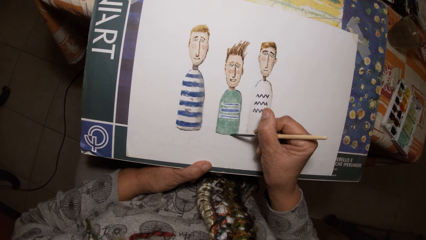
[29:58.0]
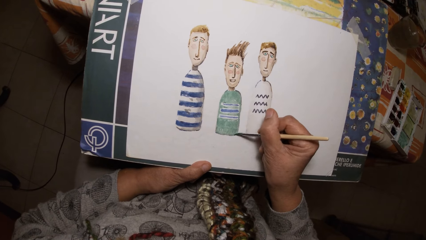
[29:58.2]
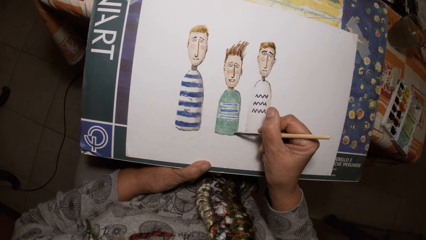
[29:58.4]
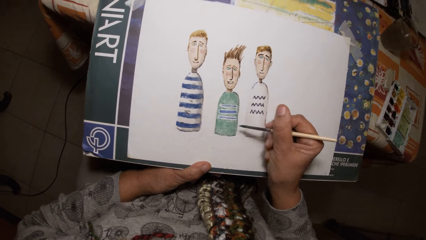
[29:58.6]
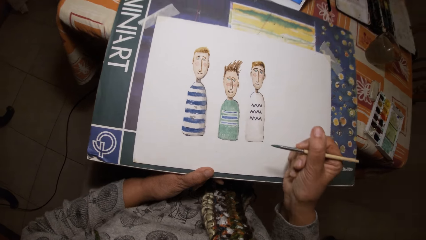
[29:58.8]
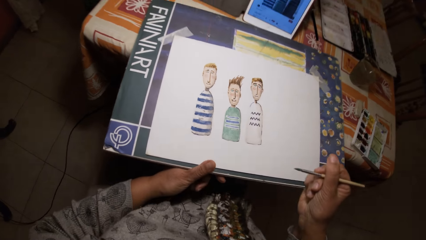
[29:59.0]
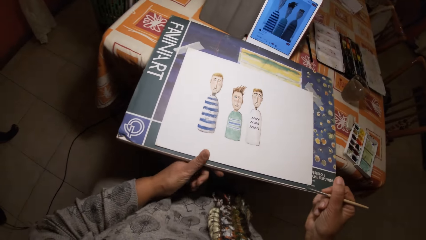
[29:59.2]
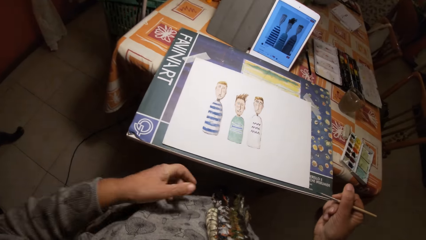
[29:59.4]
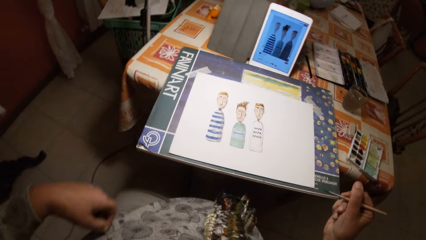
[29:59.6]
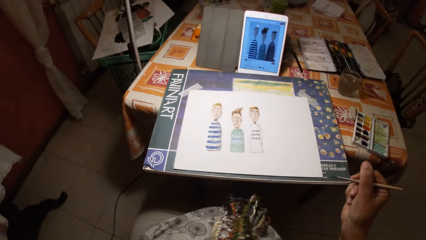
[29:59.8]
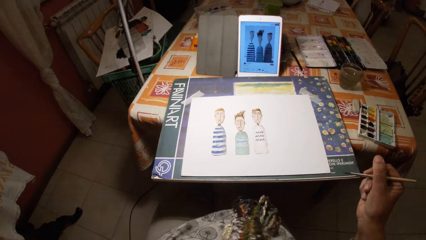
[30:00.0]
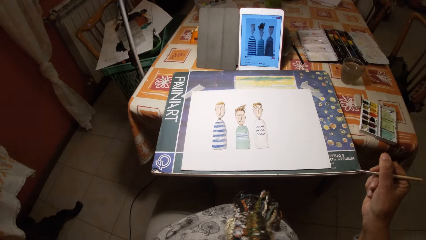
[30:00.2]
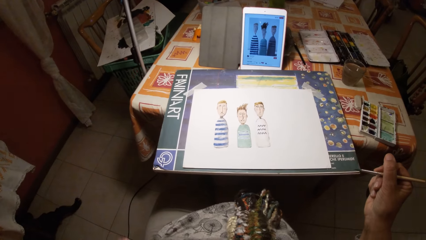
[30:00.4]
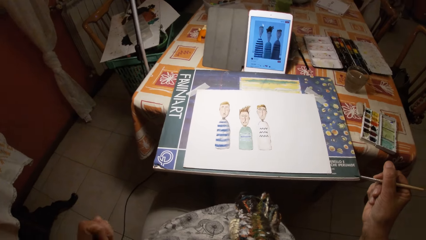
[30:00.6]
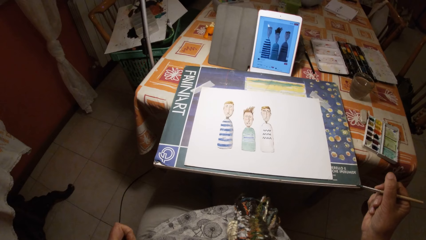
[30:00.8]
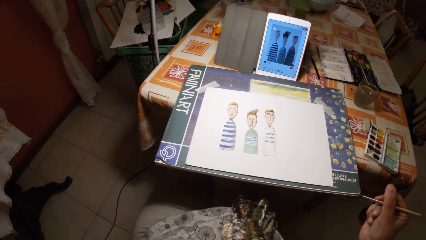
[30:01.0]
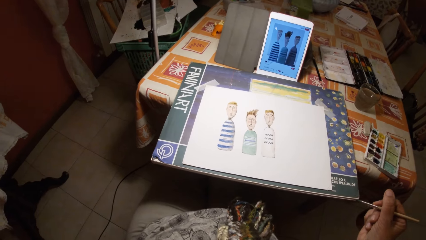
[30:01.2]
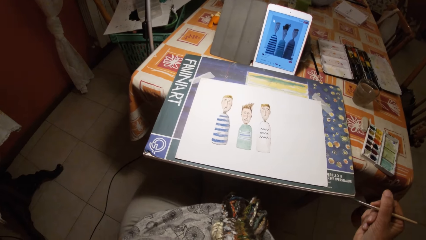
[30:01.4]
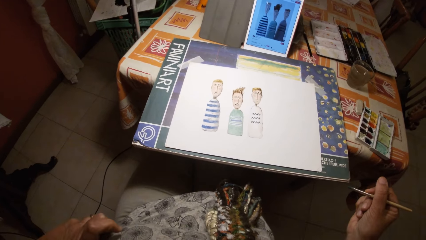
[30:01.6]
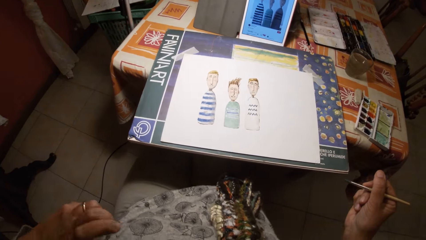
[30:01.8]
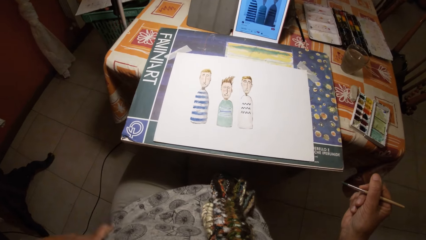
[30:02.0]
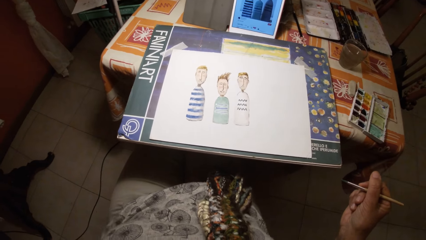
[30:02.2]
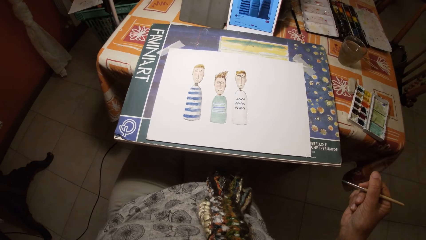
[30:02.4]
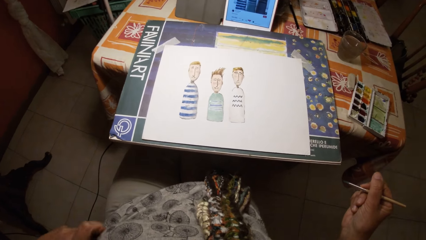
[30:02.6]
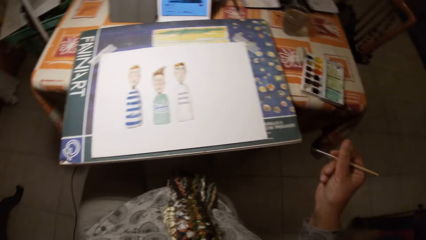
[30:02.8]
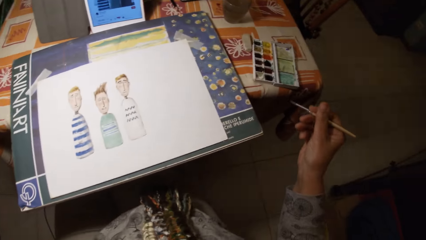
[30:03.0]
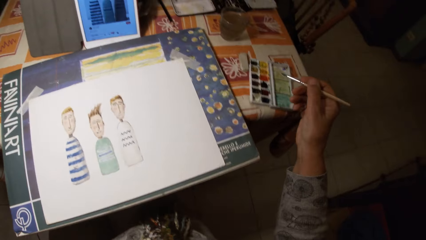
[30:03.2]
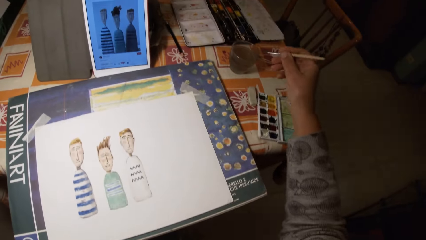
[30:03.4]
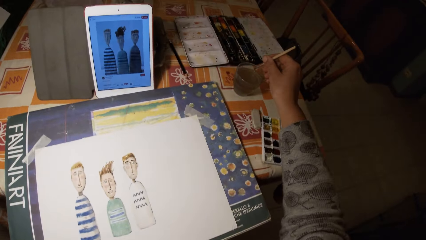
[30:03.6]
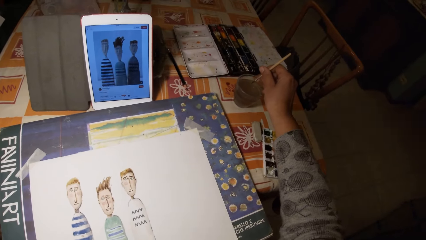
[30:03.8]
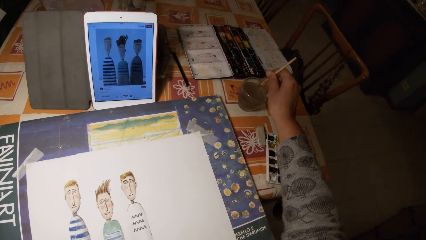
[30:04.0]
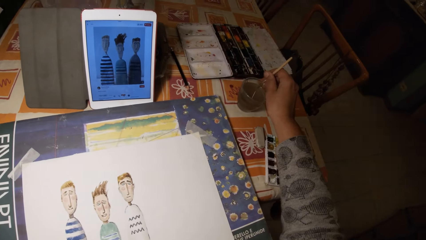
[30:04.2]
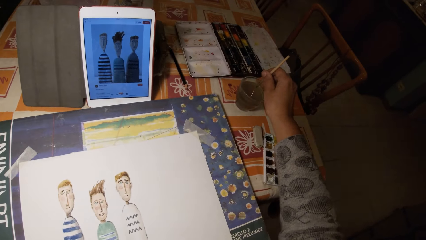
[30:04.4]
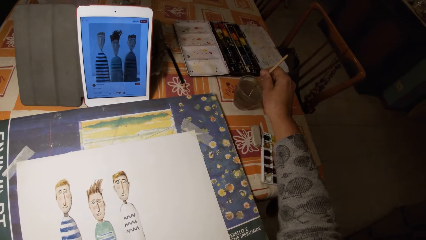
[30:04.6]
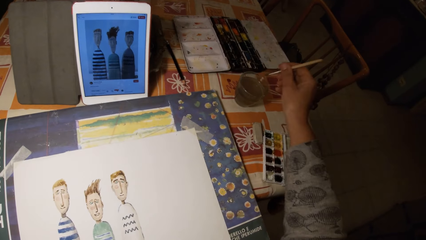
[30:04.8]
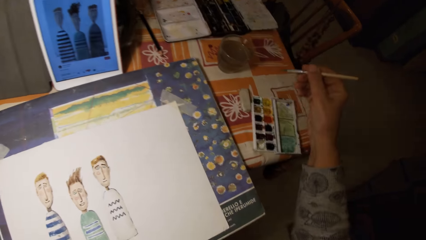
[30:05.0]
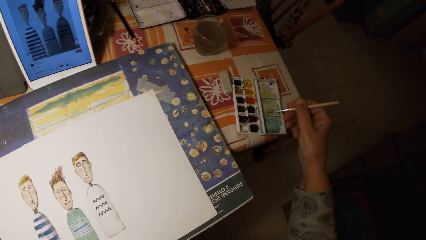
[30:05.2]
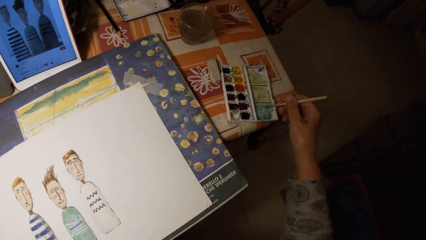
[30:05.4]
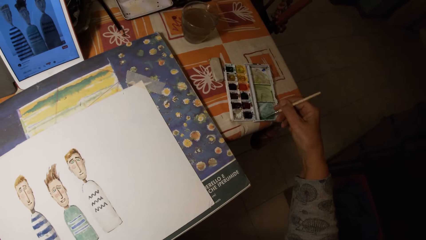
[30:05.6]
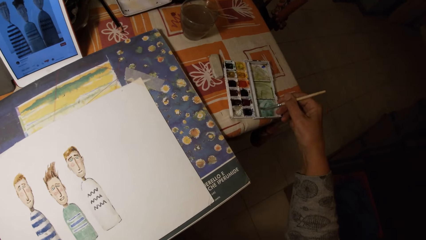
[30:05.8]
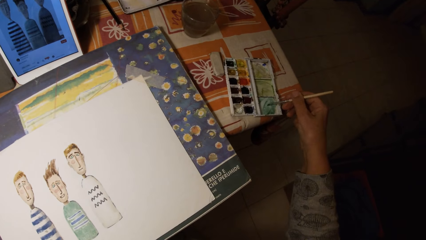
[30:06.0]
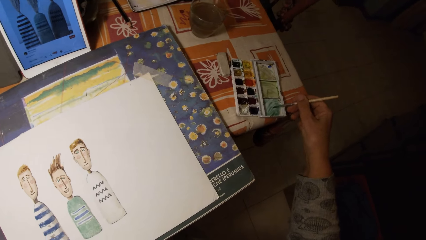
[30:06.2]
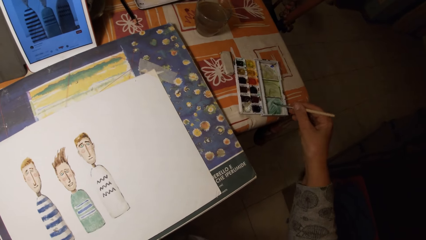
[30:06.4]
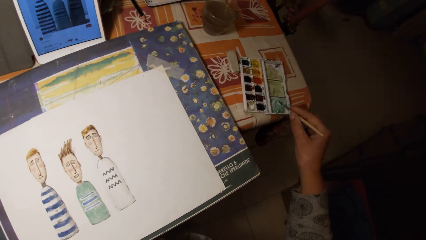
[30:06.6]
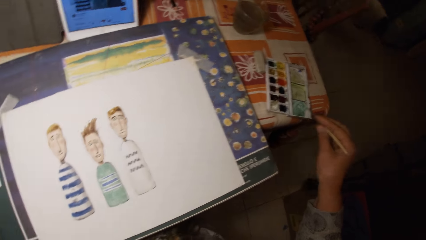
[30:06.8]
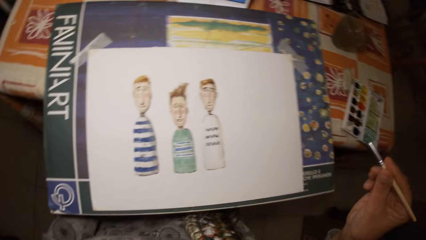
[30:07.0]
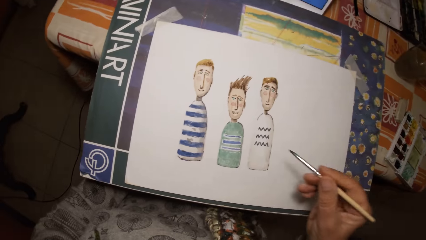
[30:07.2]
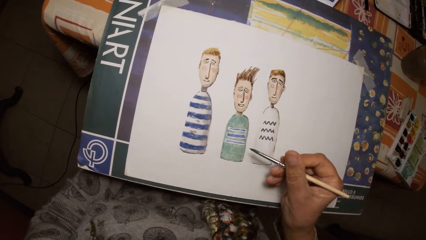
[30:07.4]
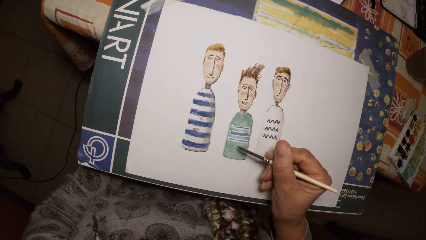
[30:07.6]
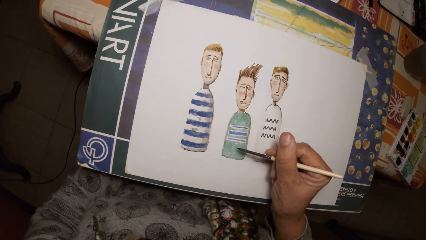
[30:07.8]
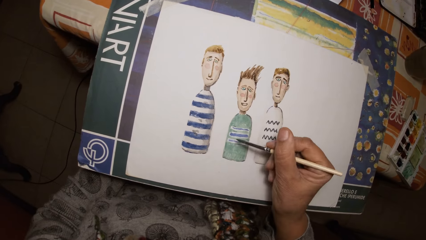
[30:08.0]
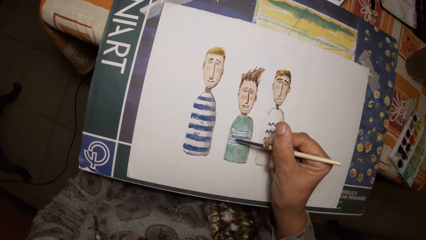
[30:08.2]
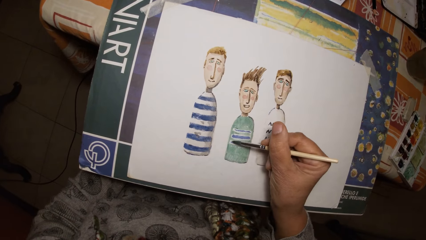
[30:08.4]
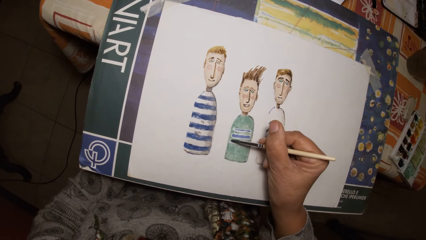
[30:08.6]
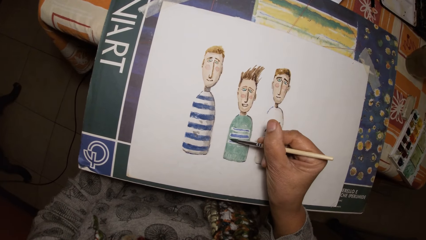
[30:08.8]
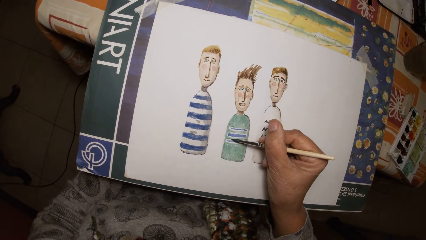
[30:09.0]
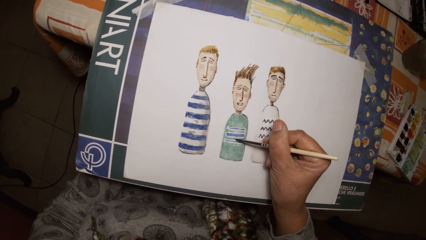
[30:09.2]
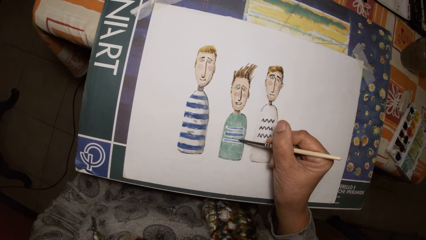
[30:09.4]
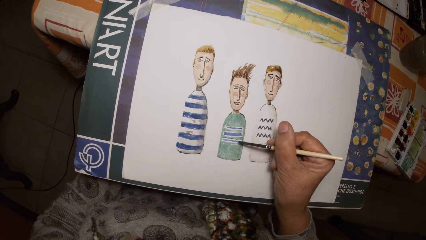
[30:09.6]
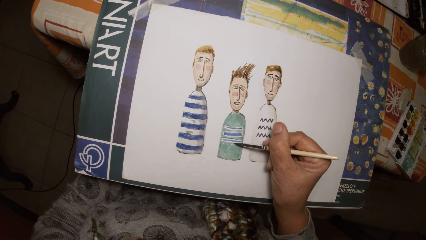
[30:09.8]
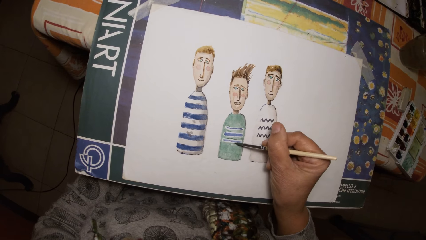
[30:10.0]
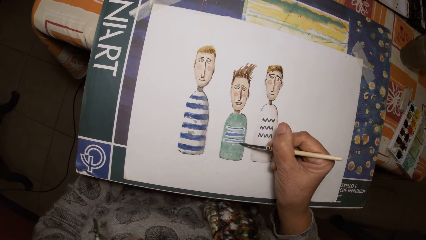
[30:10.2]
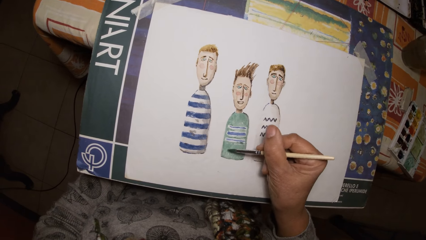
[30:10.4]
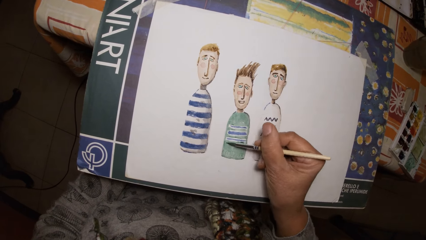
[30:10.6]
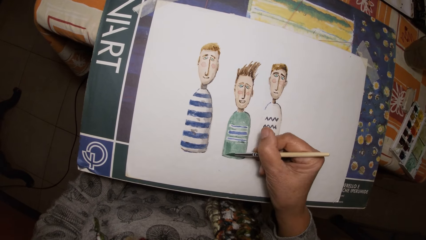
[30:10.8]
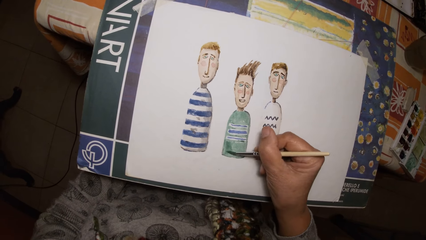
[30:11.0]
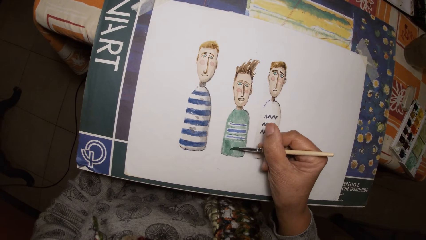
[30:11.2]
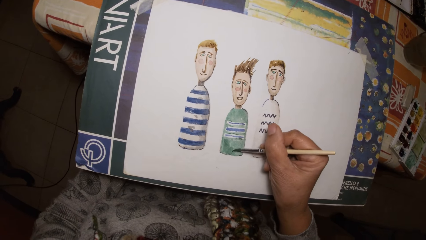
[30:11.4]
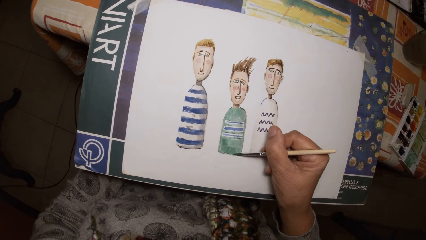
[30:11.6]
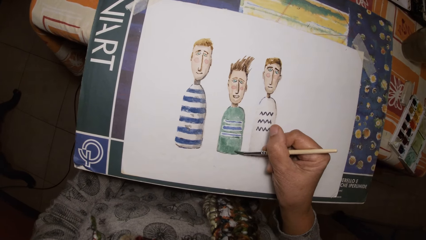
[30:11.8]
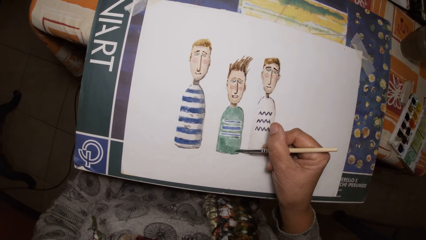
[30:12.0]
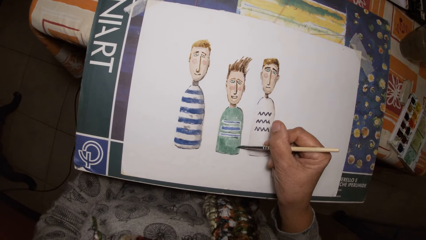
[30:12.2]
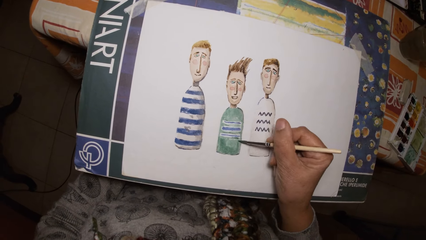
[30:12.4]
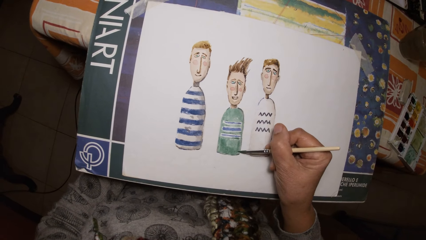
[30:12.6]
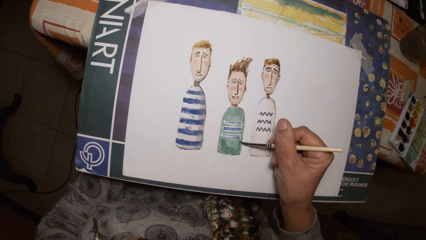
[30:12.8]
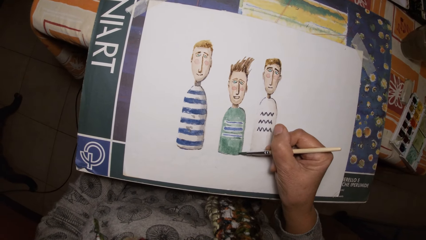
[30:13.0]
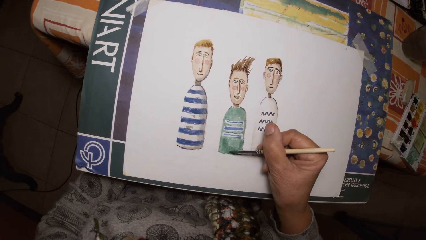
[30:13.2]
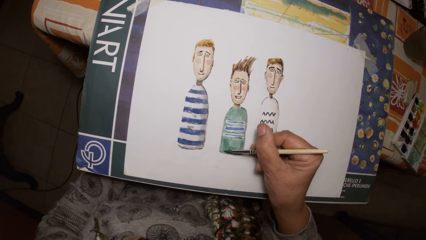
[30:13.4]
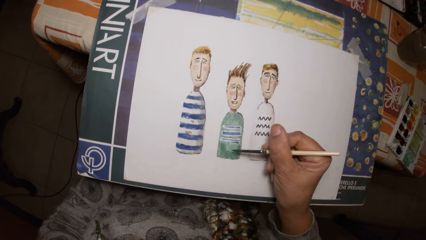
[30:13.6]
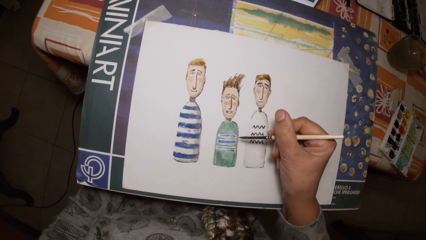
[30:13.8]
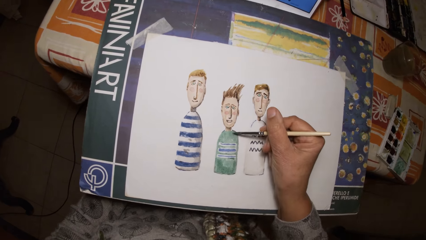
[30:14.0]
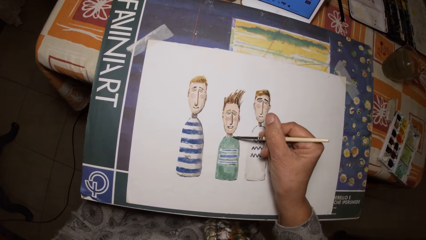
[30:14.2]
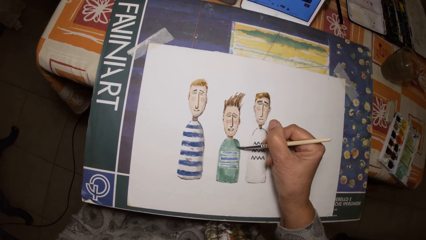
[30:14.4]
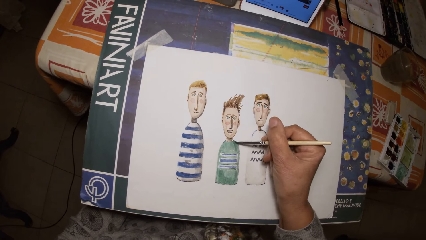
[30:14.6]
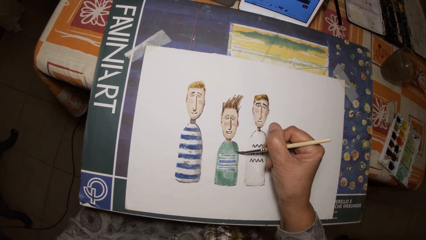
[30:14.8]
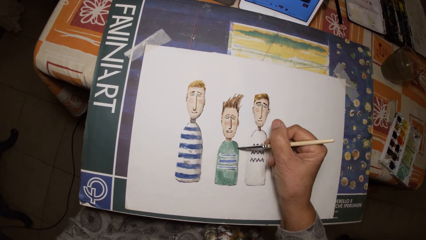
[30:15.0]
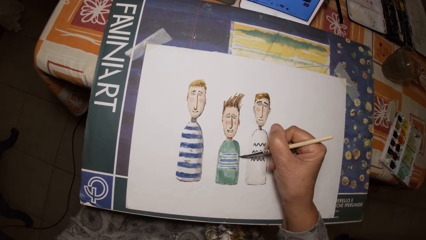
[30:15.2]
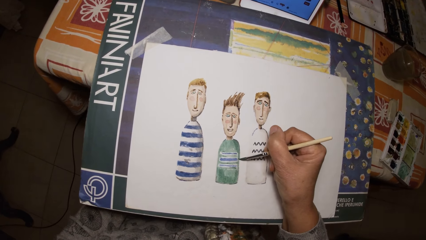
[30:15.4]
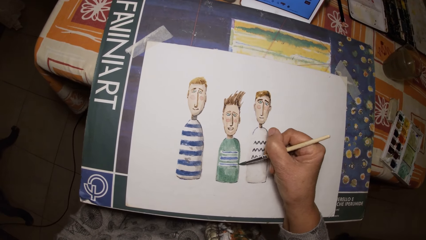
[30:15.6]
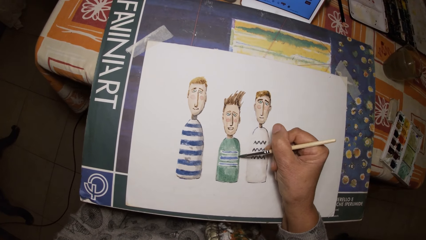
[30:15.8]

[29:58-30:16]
The camera wearer scratches himself. He dips the brush in his right hand in the cup of water on the table. He paints the paint palette cover with the brush in his right hand. He rubs the paint brush on the paint palette. He paints on the paper with the brush in his right hand.
